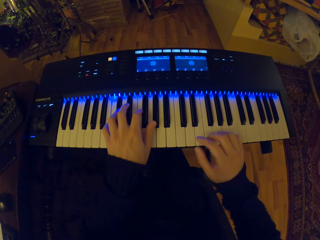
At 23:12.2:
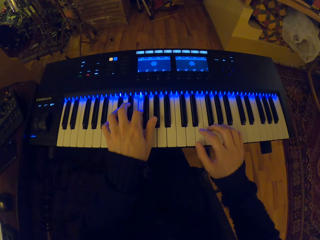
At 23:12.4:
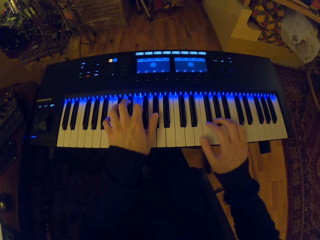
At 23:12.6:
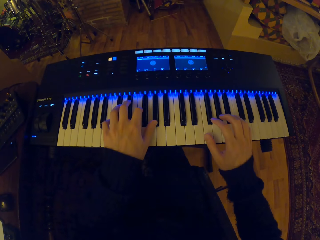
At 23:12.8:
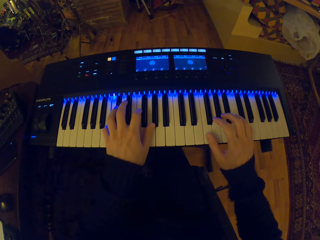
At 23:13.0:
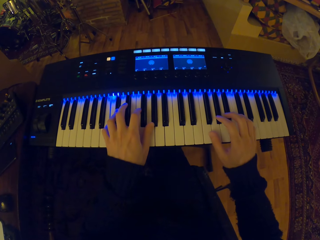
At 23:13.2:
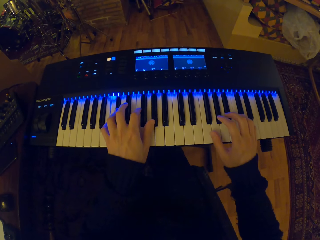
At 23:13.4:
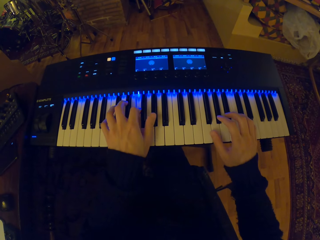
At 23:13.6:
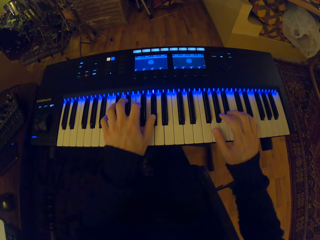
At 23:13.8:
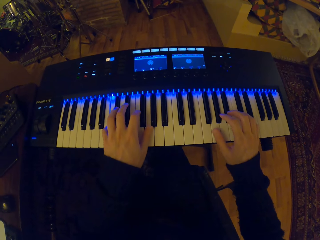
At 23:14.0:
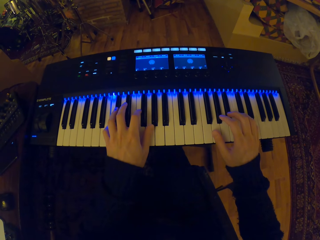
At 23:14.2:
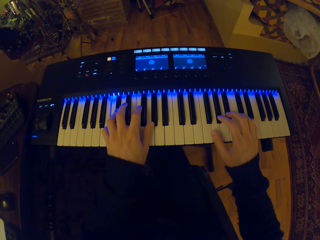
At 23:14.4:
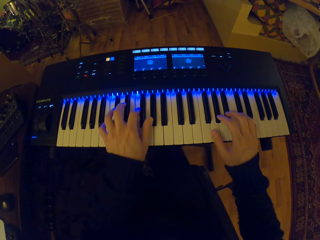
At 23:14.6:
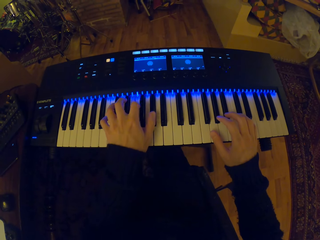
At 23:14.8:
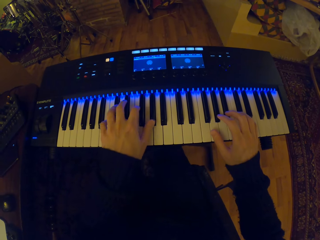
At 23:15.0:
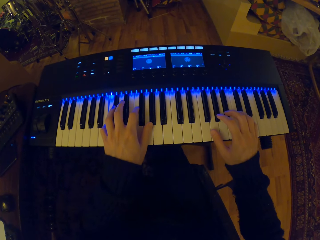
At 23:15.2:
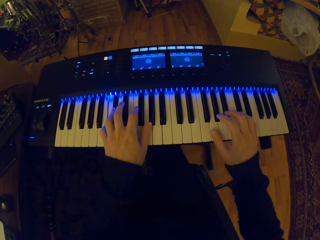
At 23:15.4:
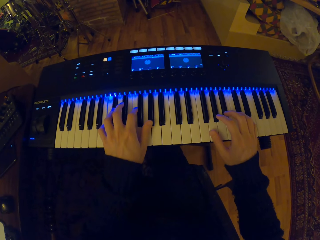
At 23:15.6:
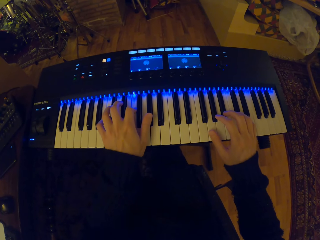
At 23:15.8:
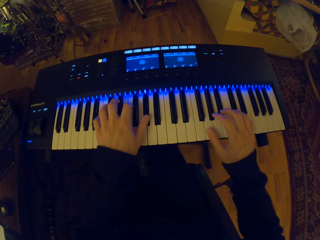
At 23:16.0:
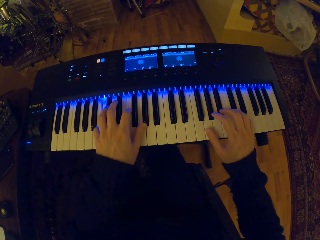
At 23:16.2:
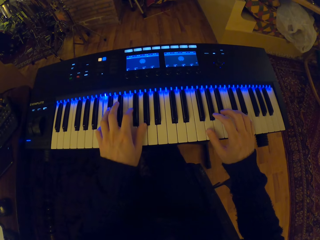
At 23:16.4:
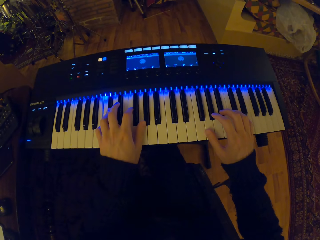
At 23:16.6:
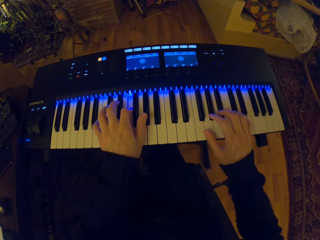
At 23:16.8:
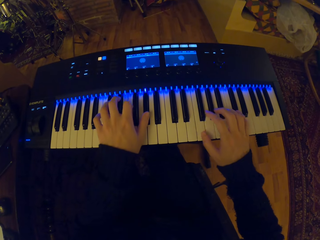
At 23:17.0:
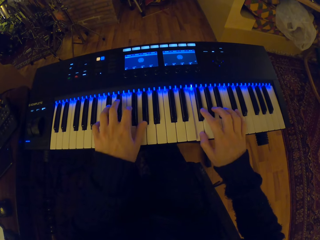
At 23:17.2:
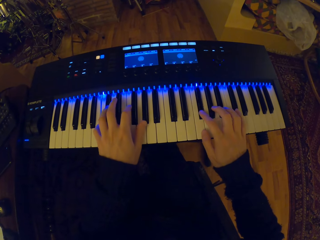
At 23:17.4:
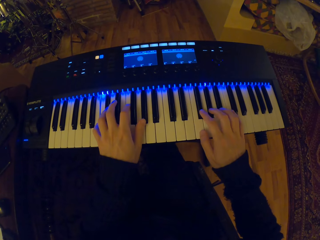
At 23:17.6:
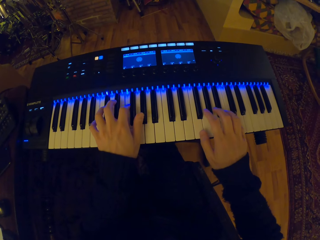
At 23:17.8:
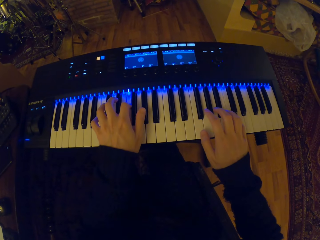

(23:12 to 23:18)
The camera wearer places his right hand on the piano. He plays the piano with his left hand. He plays the piano with both hands.

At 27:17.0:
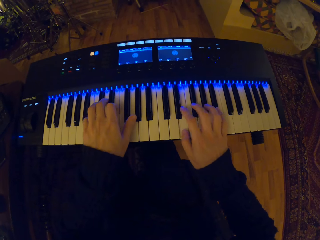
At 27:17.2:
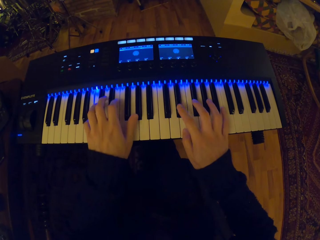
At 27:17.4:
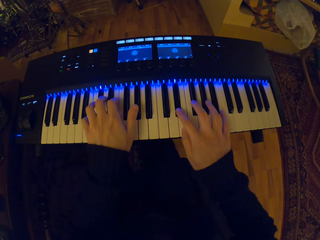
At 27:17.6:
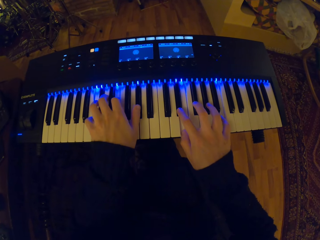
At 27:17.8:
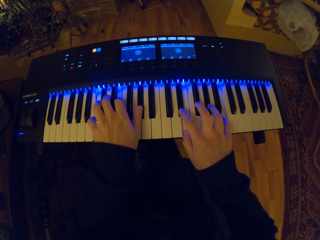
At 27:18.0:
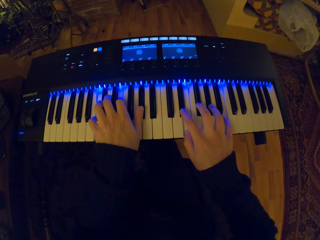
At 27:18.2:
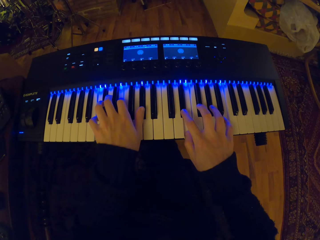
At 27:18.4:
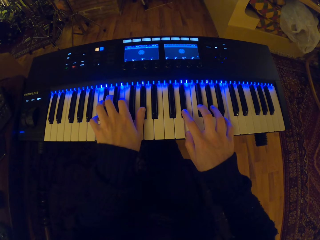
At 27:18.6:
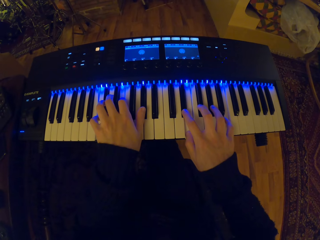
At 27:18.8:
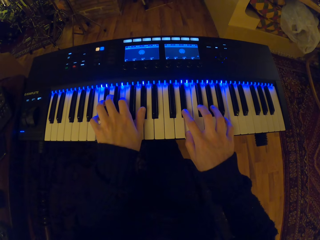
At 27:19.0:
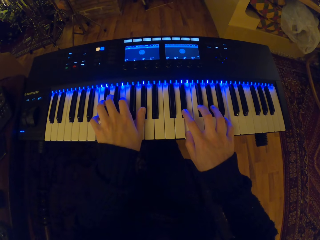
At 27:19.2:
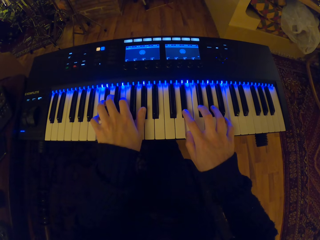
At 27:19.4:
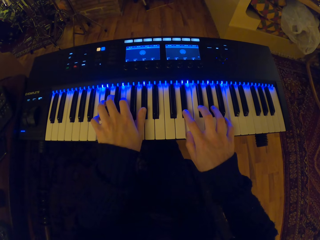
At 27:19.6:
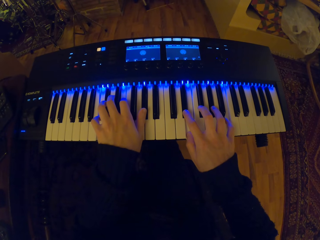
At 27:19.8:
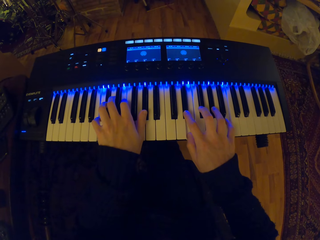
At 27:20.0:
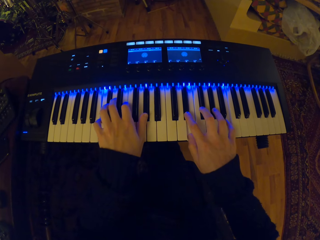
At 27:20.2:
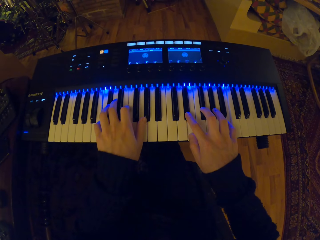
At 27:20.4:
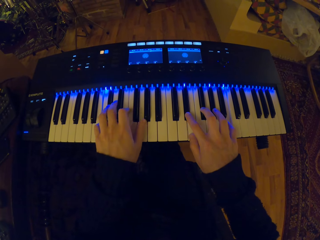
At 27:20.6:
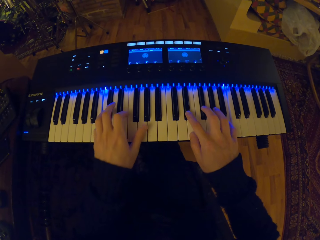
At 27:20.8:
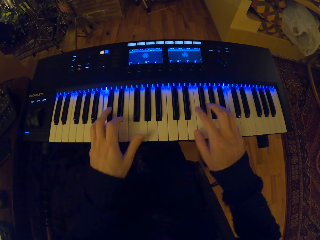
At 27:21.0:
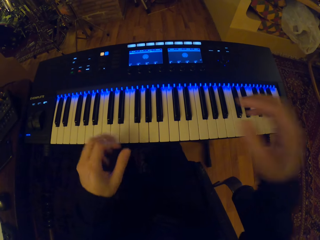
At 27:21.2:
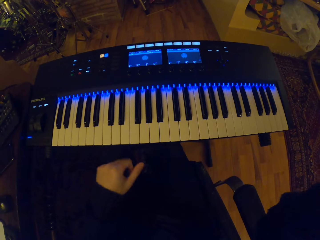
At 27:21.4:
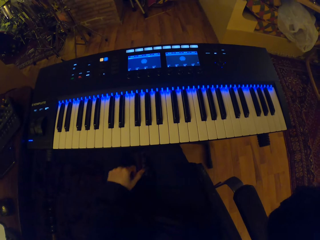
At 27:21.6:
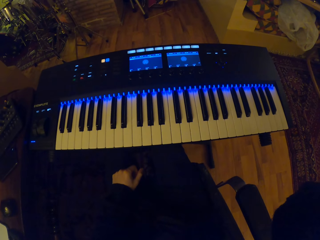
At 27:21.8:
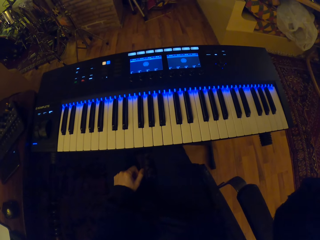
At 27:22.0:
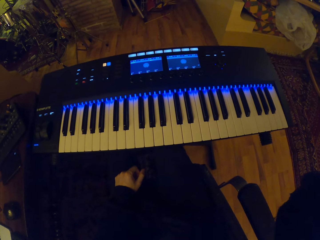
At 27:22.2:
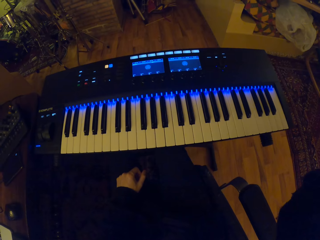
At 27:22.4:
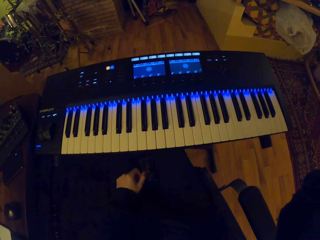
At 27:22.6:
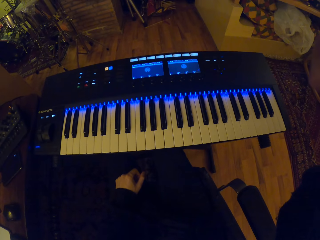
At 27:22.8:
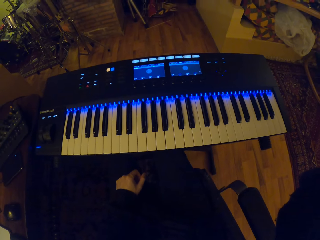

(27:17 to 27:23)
The camera wearer stops the playing of the piano. He removes his left hand from the piano. He removes his right hand from the piano. He touches the camera.
